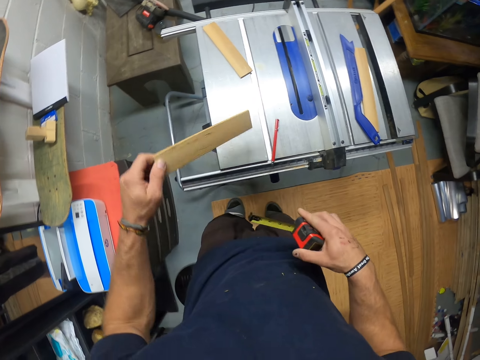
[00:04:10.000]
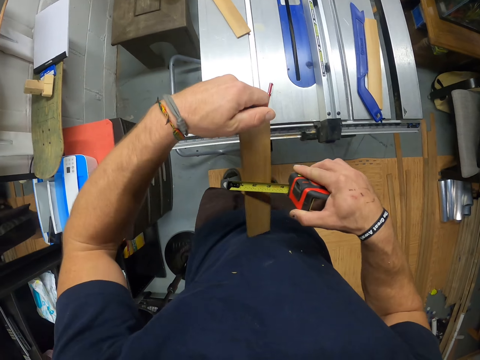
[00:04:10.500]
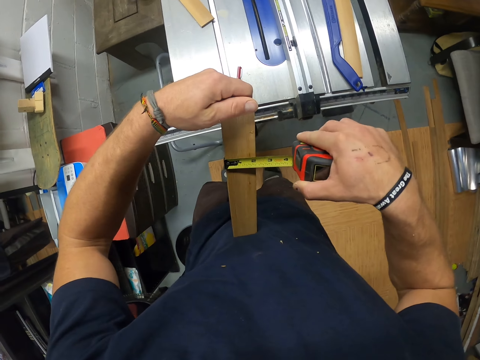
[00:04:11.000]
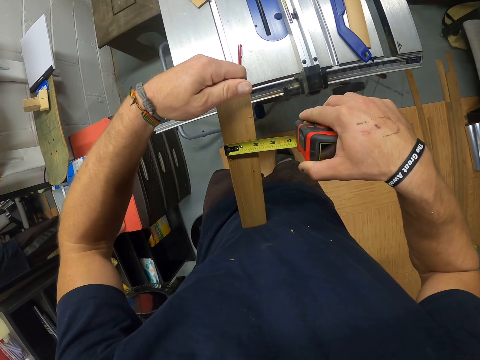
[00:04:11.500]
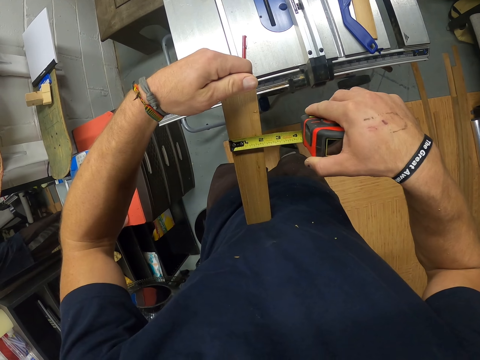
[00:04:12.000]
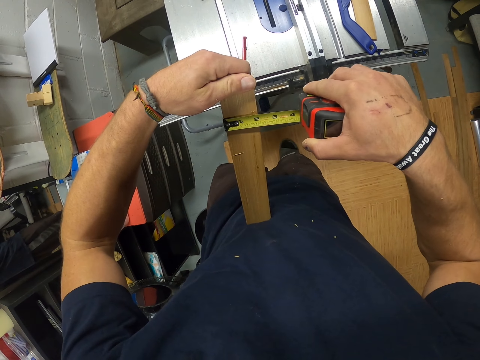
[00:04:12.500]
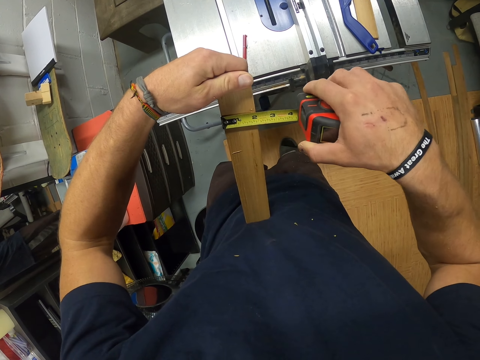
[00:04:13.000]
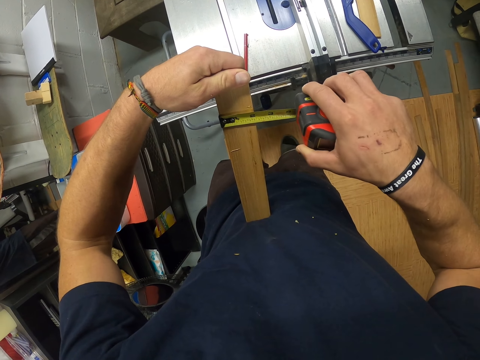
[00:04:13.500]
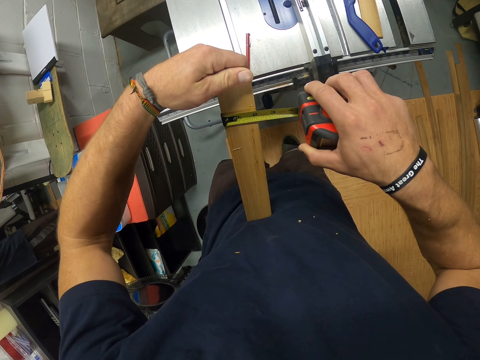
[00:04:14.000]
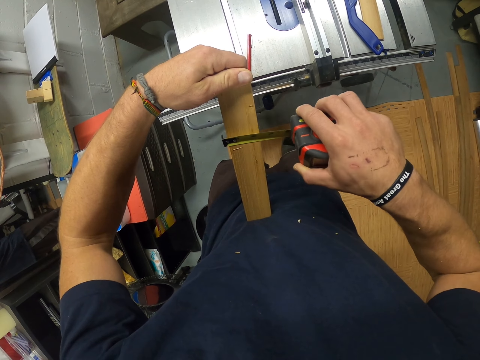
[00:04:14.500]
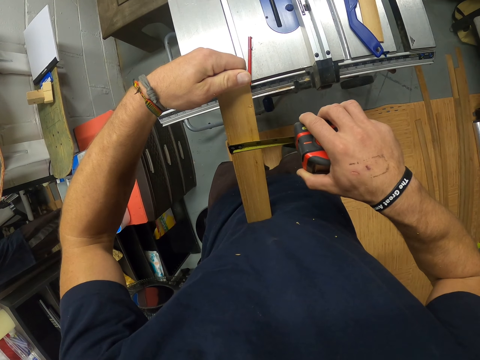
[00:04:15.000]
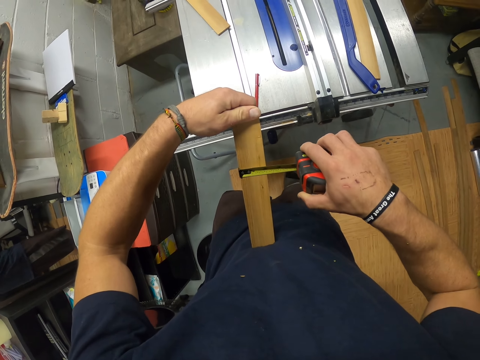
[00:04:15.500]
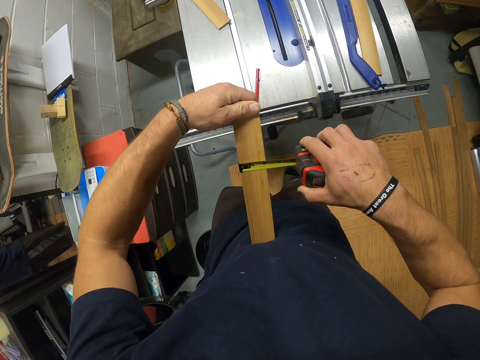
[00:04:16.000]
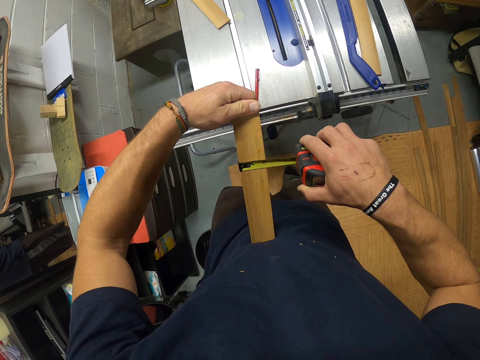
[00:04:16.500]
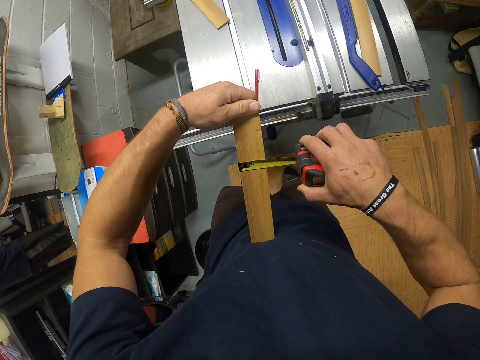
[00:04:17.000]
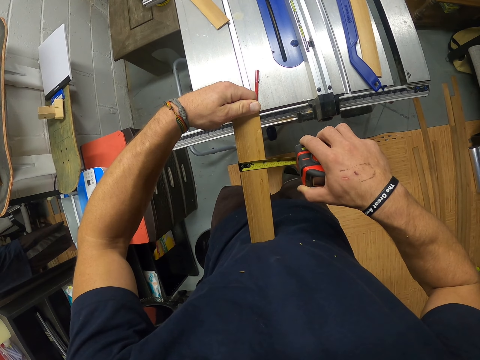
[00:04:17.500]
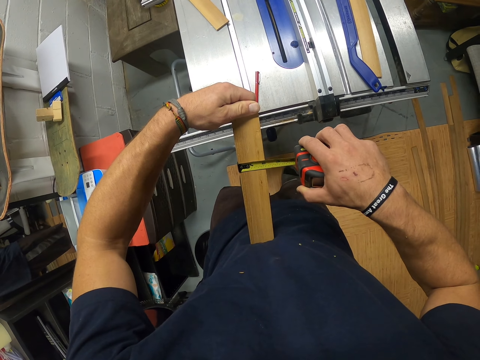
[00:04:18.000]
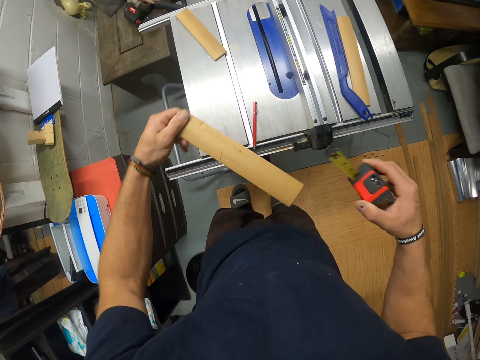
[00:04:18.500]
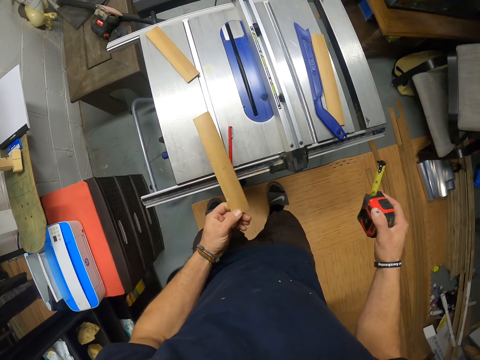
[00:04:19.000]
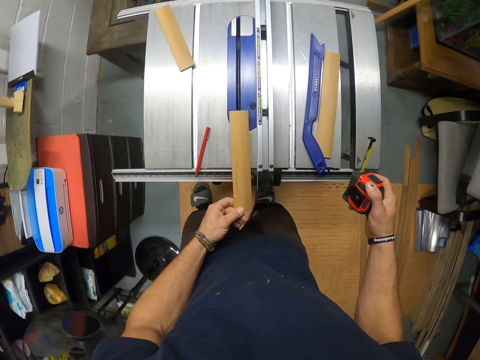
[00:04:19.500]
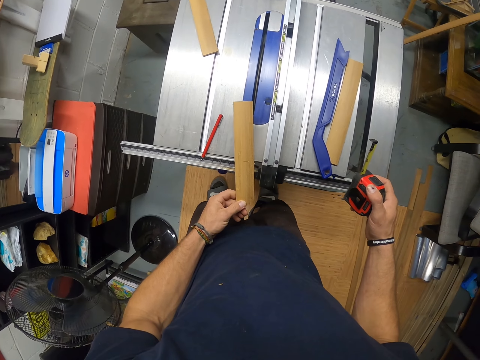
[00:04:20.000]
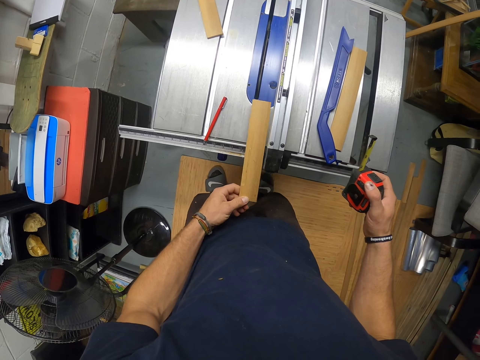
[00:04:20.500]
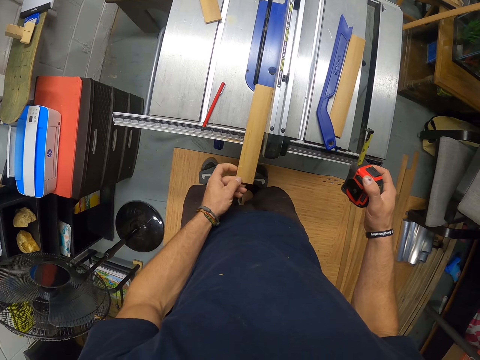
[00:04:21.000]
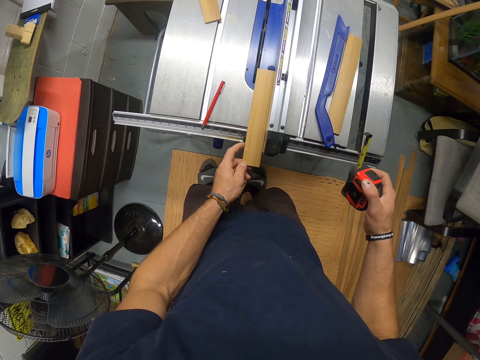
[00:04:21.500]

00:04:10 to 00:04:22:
The camera wearer measures the strip wood with the tape measure in his right hand. He places the tape meter on the piece of wood and looks at the piece of wood. He moves the tape meter. He moves it again. He looks at the piece of wood. He drops the piece of wood. He positions the strip wood on the table saw with his left hand.

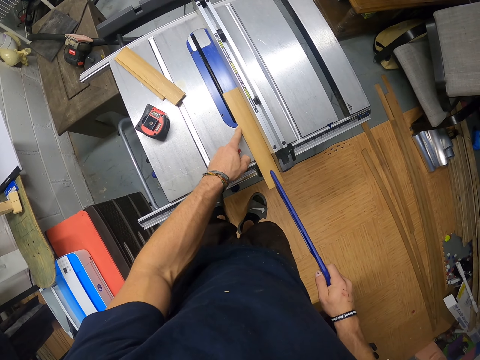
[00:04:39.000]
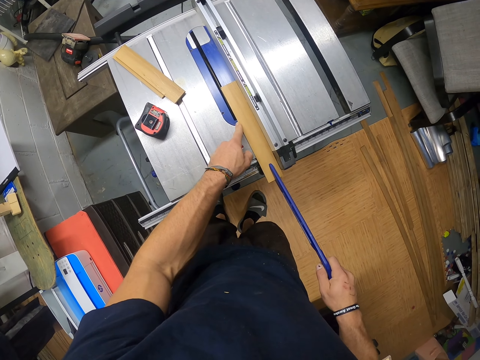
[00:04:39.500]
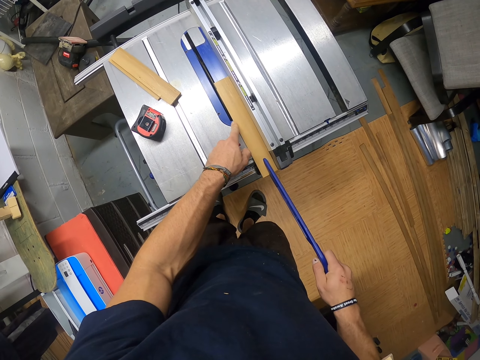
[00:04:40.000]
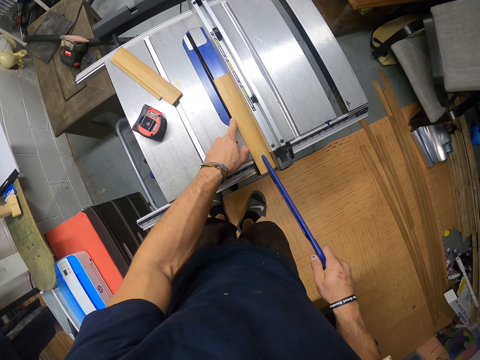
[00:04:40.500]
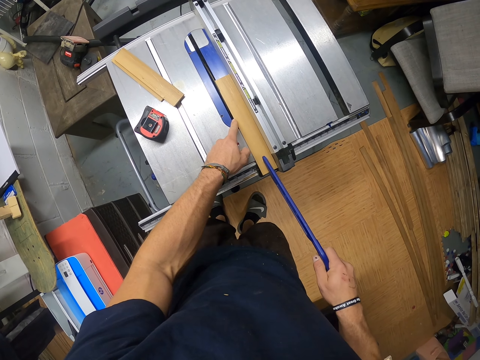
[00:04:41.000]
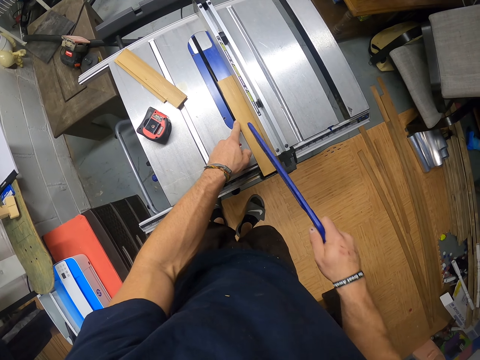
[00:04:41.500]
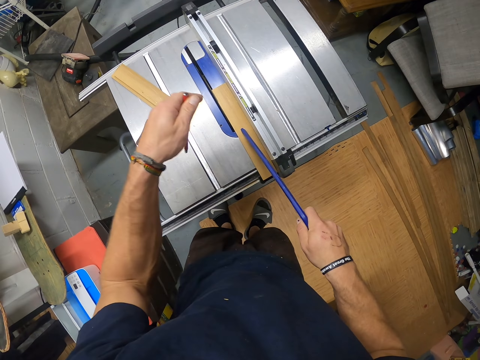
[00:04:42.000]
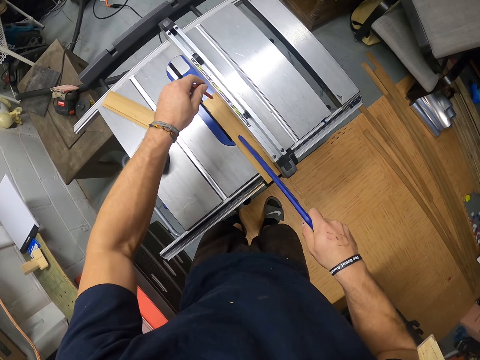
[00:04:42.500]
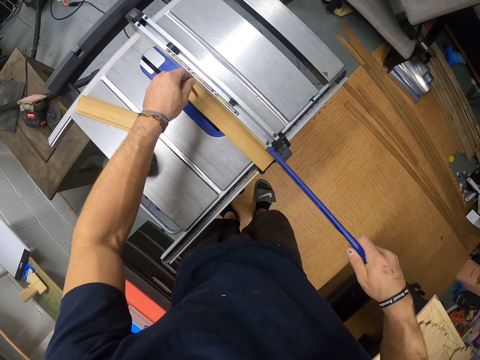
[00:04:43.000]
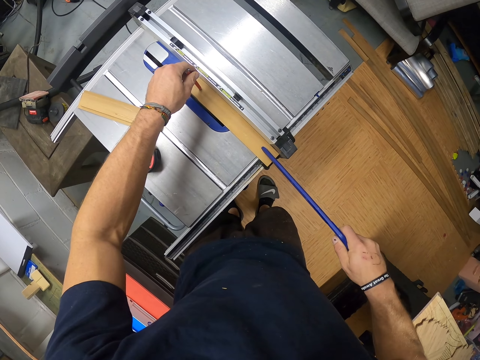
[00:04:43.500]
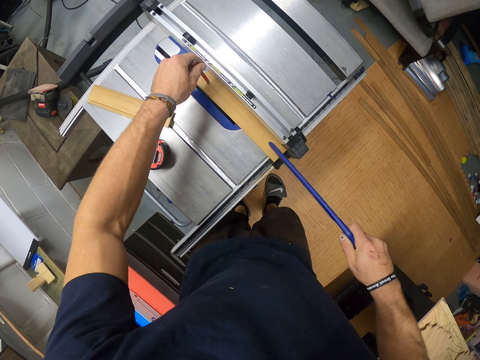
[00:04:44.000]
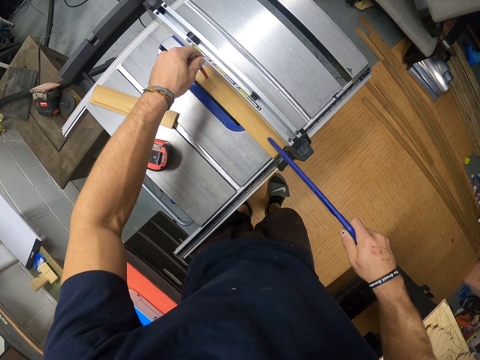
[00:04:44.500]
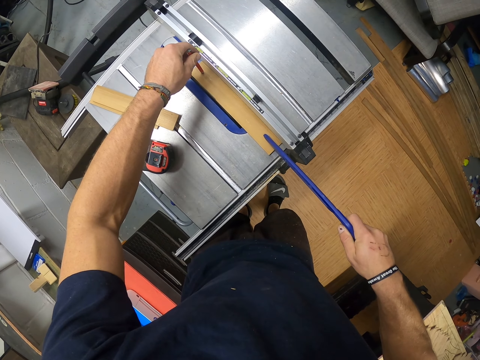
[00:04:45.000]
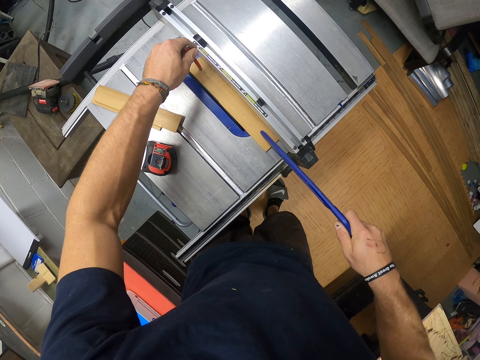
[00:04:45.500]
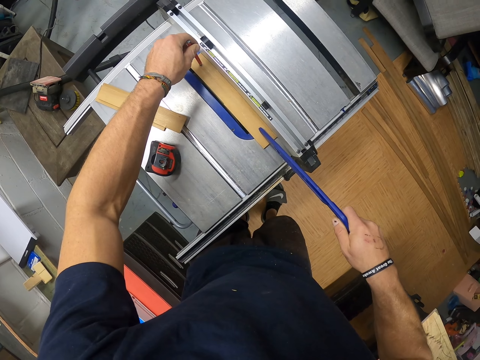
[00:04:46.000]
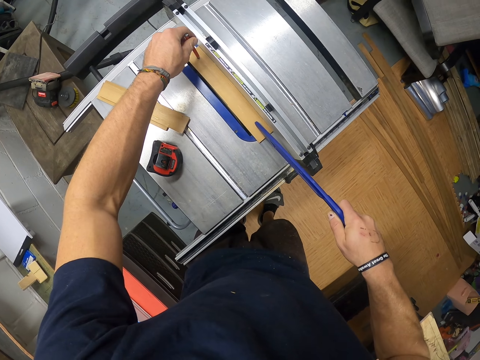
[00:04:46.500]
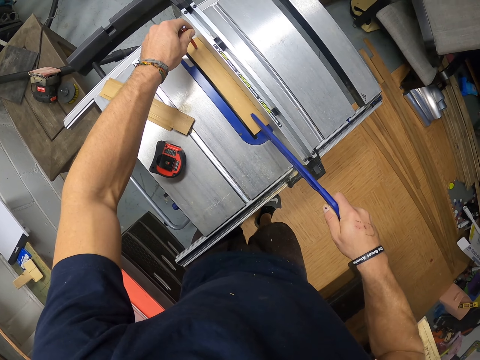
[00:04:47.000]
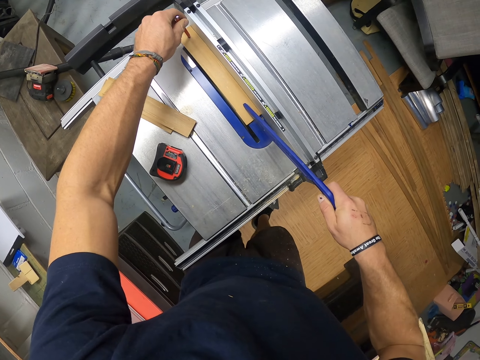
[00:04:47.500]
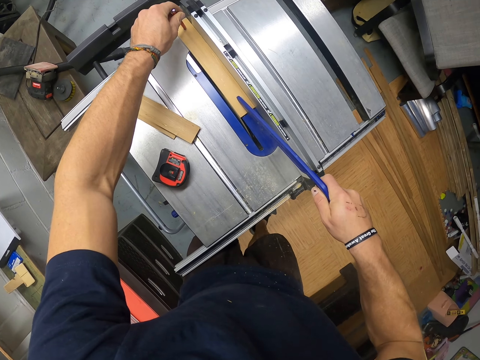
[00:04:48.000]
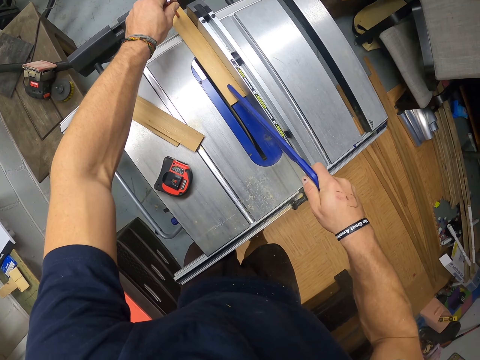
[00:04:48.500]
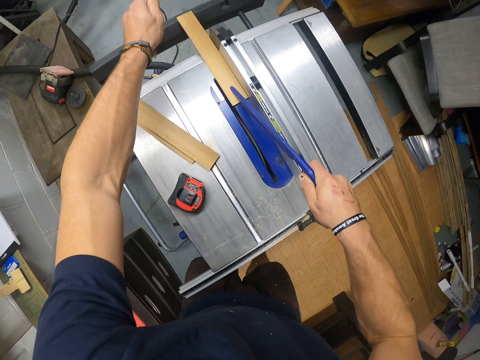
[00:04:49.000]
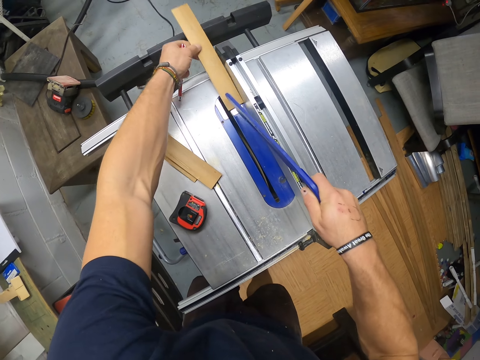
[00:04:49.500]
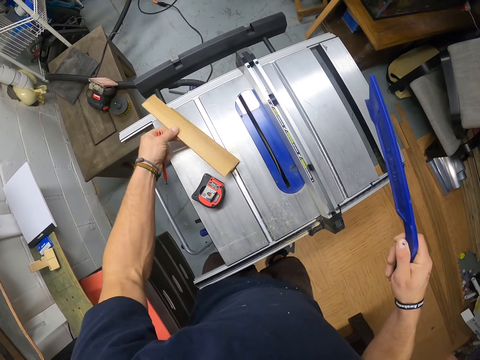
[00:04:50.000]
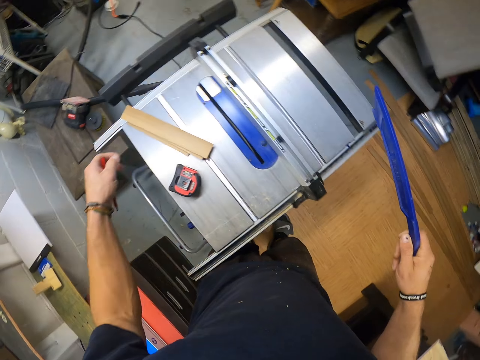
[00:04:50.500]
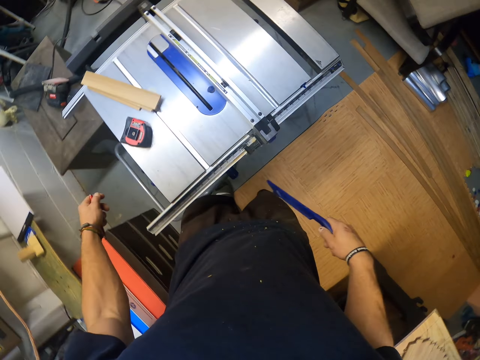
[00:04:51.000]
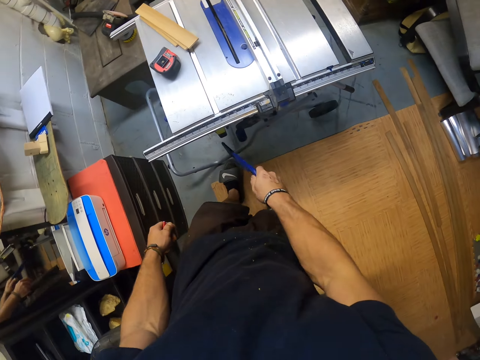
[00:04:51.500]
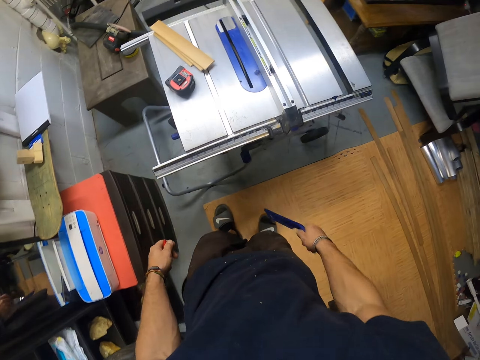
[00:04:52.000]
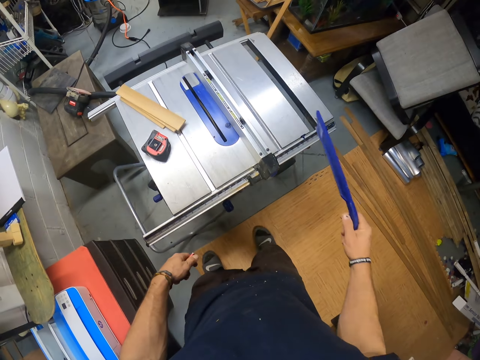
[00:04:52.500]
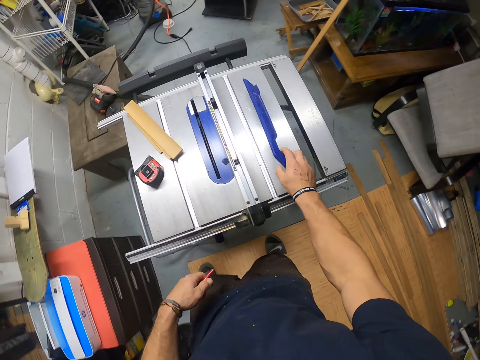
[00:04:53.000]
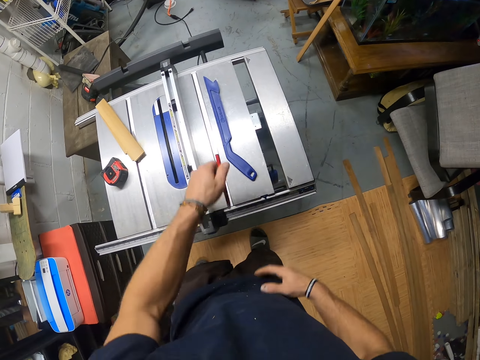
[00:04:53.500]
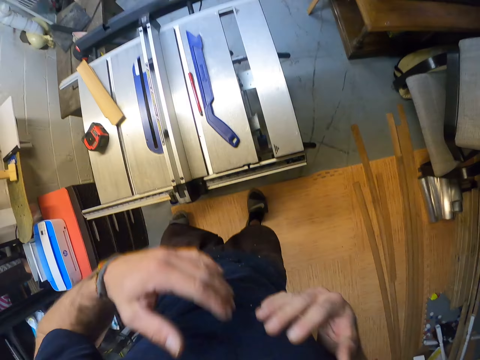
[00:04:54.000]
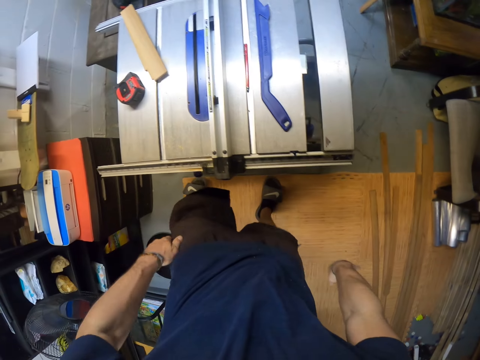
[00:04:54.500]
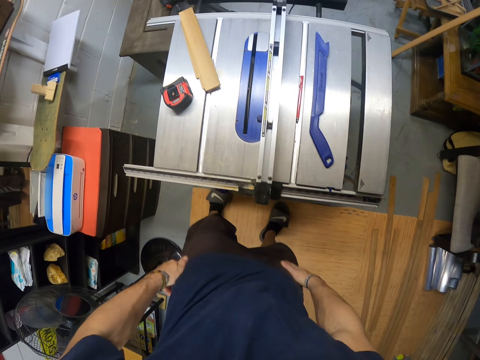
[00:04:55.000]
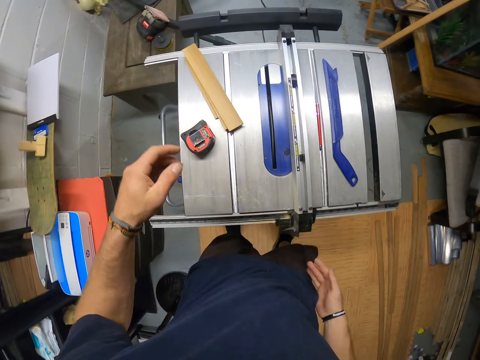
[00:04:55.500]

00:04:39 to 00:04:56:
The camera wearer places something on the piece of wood. He puts the pencil on the strip wood on the table saw with his left hand and pushes the strip wood on the table saw with the push stick and the pencil. He places something on the piece of wood. He picks up the plank on the table saw with his left hand. He holds the wood. He drops the plank on the planks on the table saw with his left hand. He presses a button under the table saw with the push stick in his right hand. He drops the push stick on the table saw with his right hand. He drops the pencil on the table saw with his left hand. He dusts his shirt with both hands.
